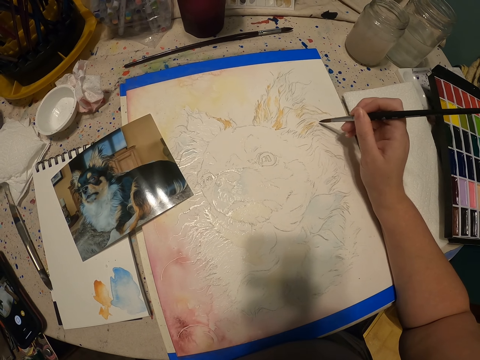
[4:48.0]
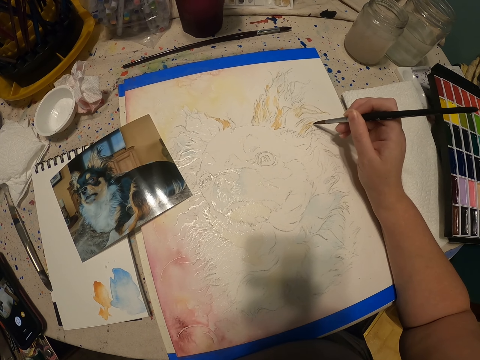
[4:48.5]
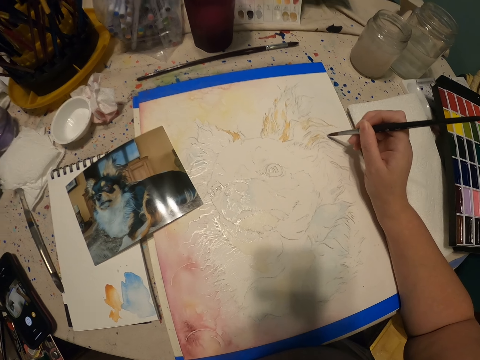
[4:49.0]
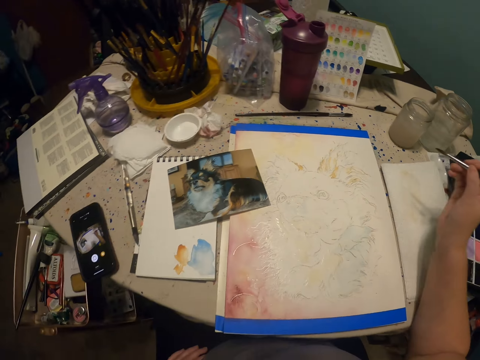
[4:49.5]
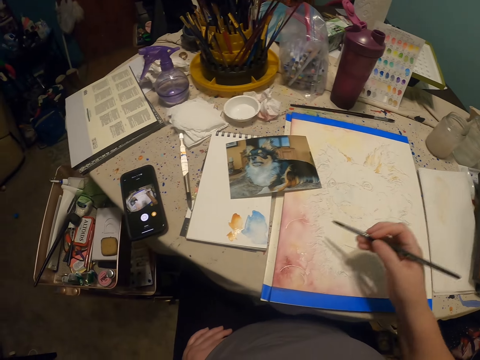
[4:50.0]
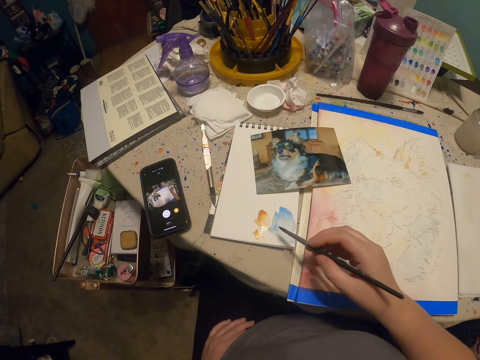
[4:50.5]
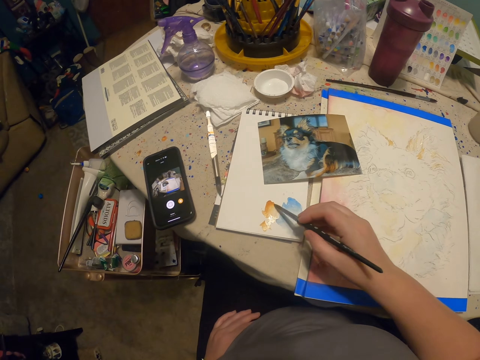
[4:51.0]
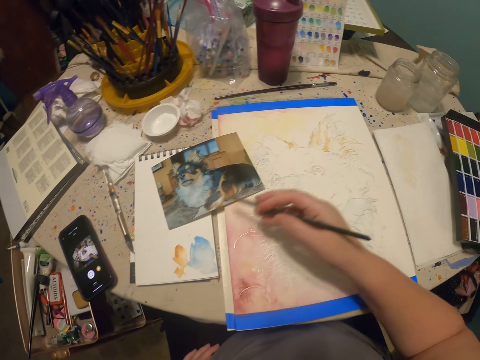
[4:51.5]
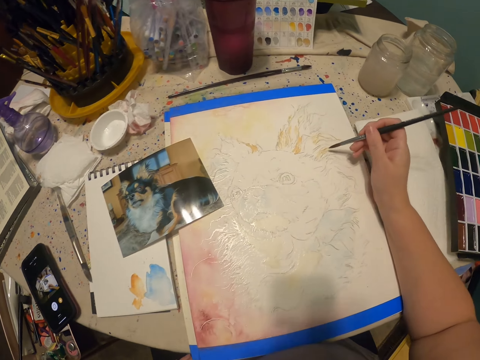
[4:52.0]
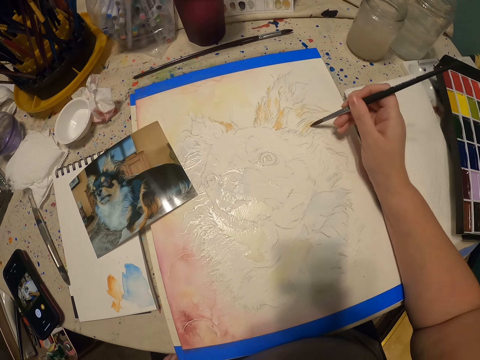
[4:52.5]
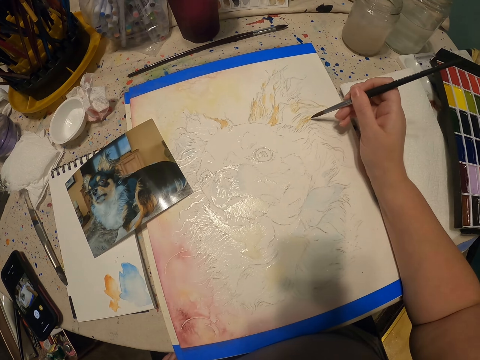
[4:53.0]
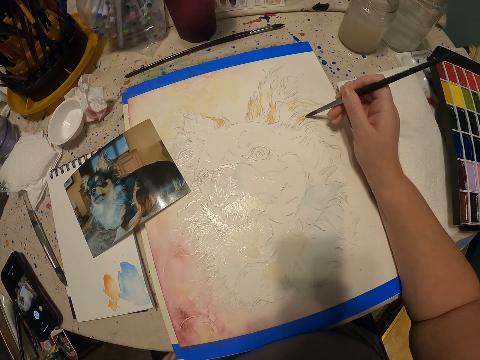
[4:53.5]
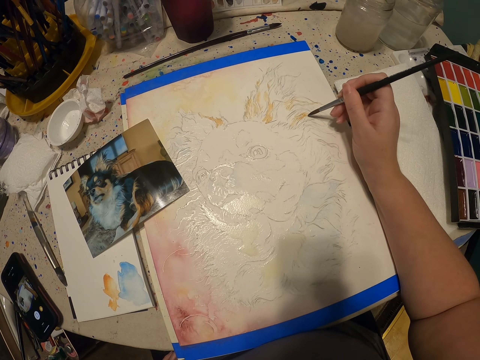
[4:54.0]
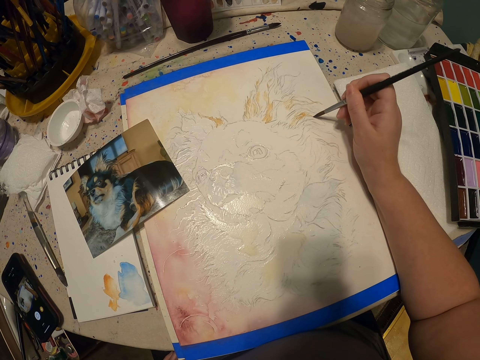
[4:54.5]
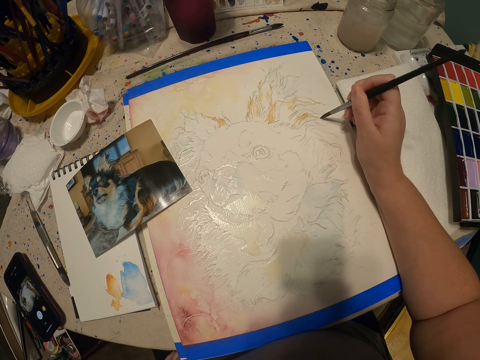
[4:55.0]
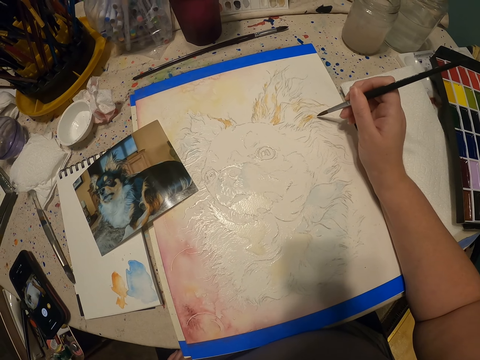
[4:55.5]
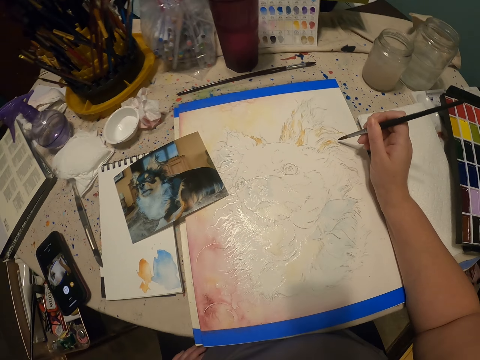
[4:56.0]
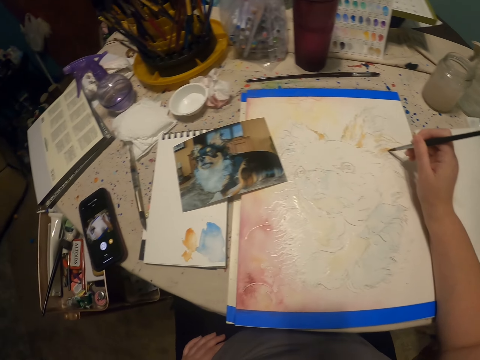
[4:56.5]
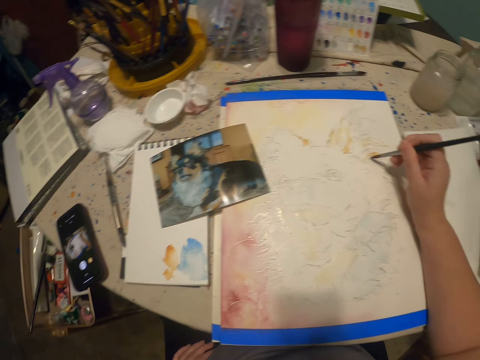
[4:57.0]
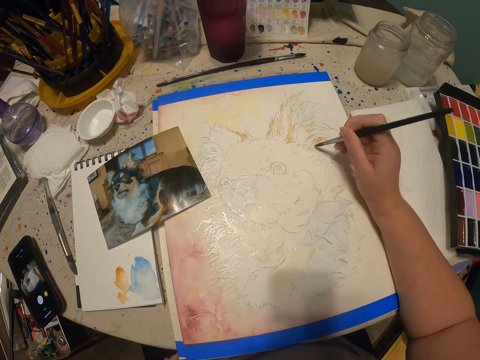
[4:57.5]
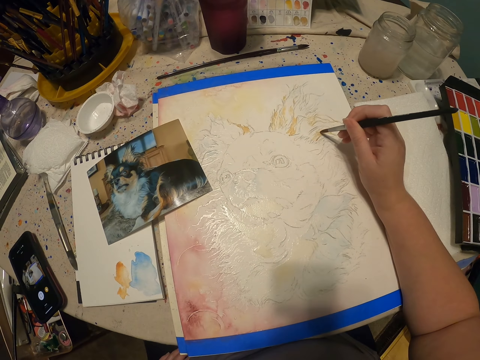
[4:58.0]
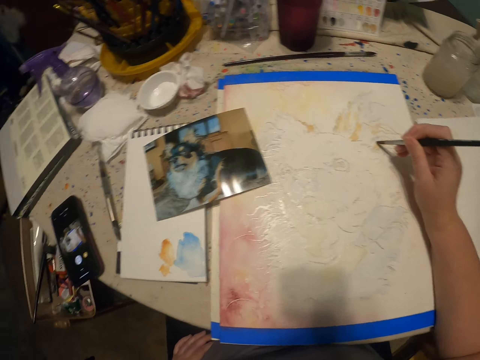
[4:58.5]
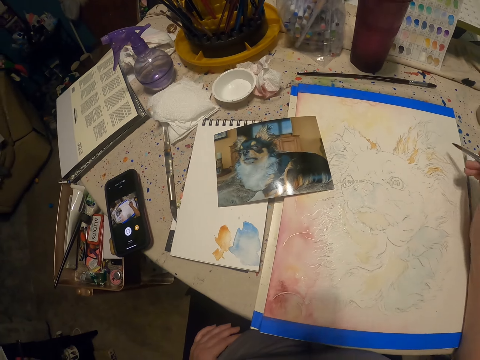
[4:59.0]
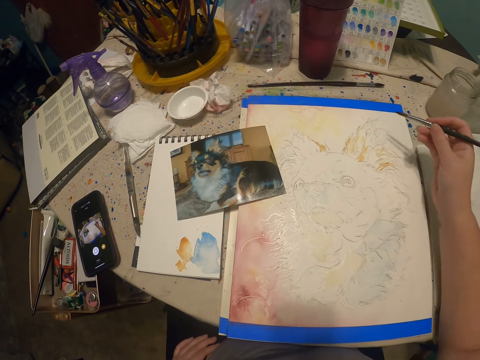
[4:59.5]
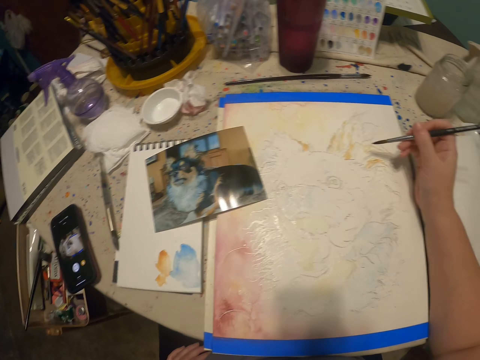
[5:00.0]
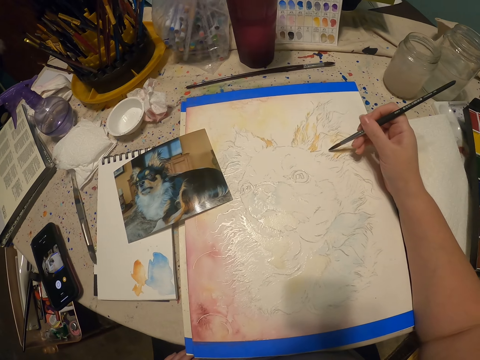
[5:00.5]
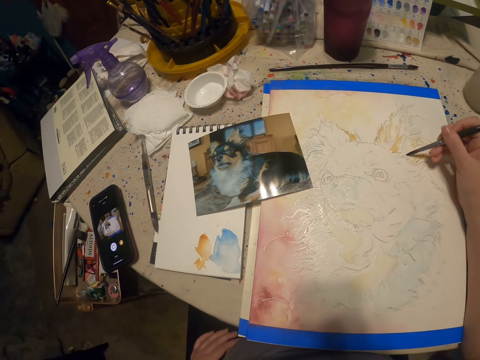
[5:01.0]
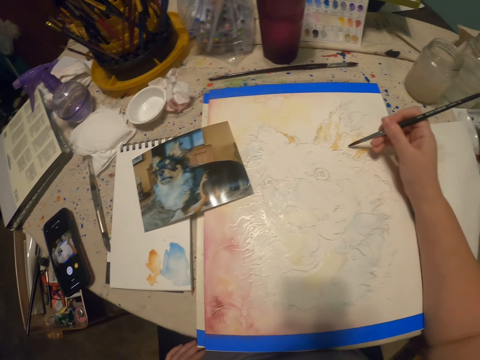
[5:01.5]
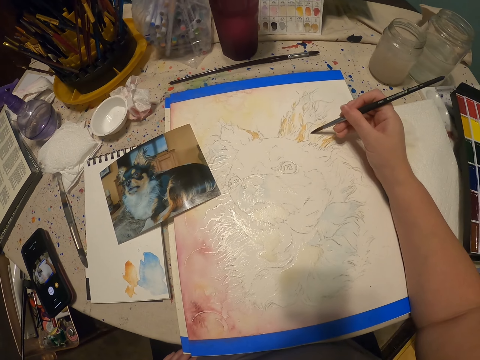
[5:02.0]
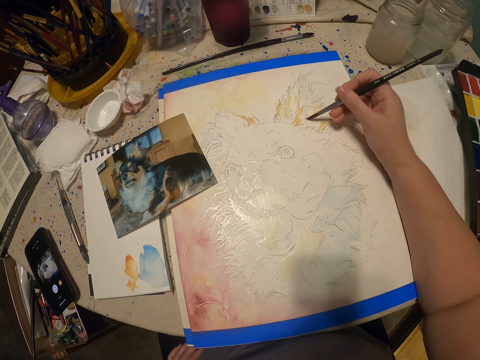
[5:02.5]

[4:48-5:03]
The camera wearer picks up the paints. They paint a drawing.

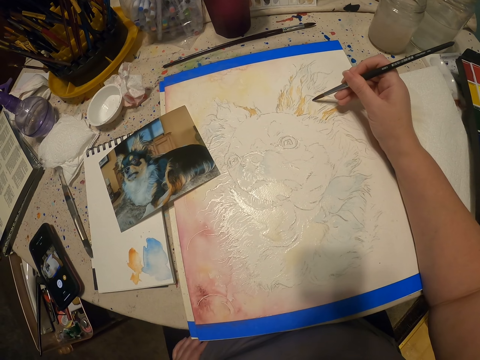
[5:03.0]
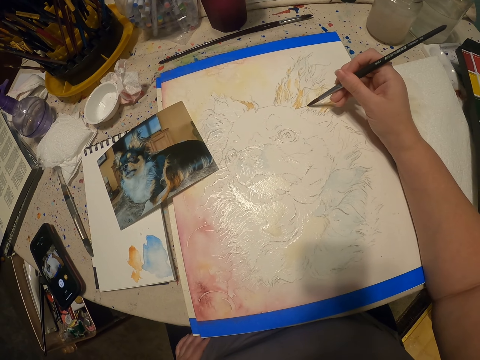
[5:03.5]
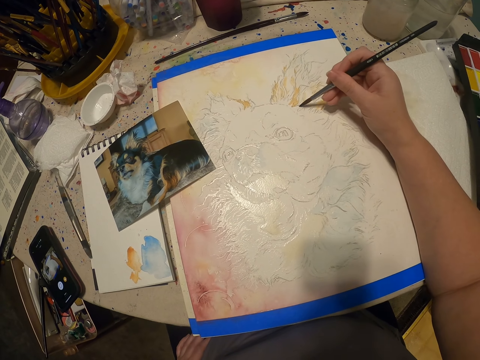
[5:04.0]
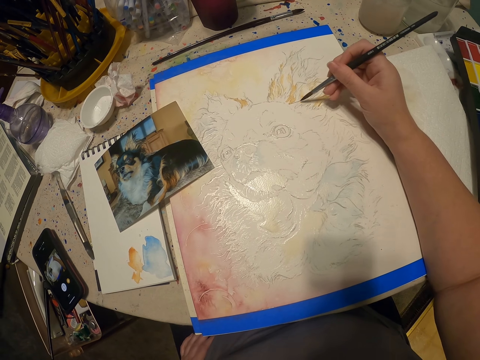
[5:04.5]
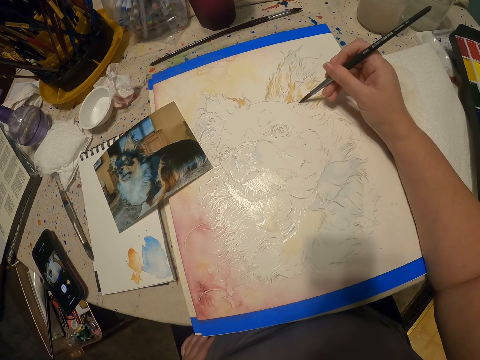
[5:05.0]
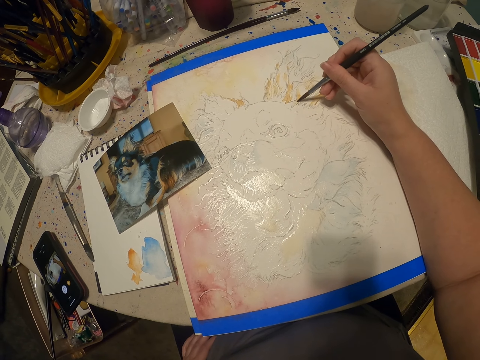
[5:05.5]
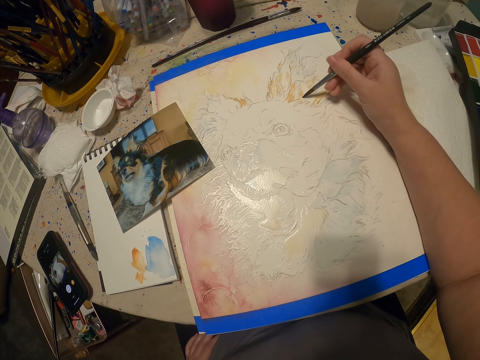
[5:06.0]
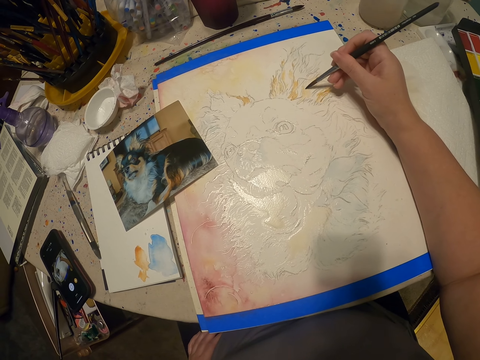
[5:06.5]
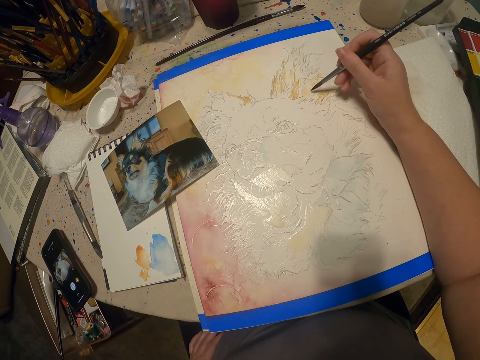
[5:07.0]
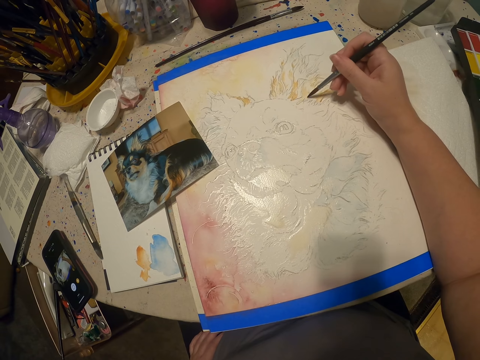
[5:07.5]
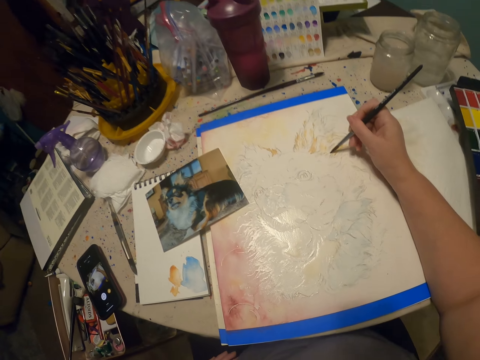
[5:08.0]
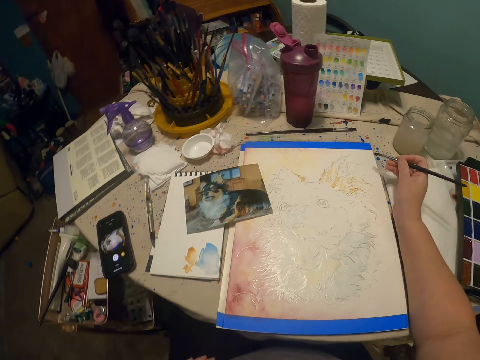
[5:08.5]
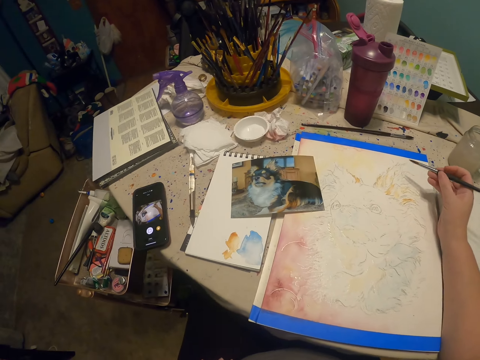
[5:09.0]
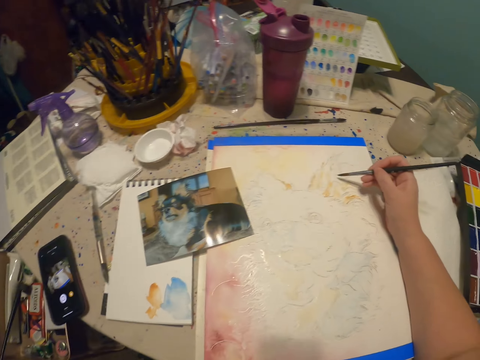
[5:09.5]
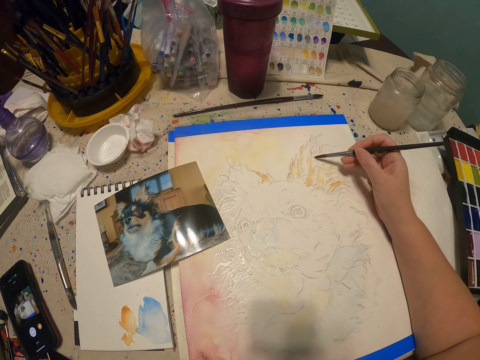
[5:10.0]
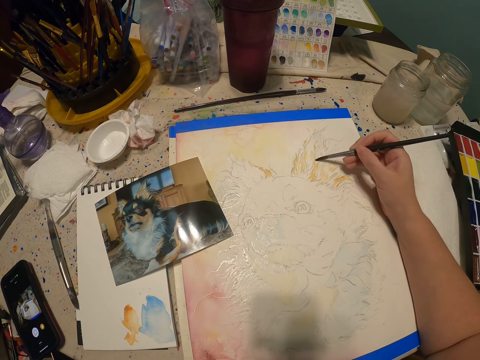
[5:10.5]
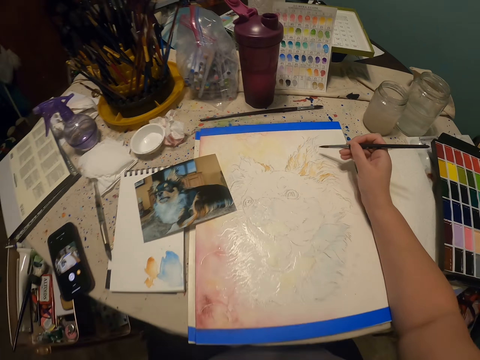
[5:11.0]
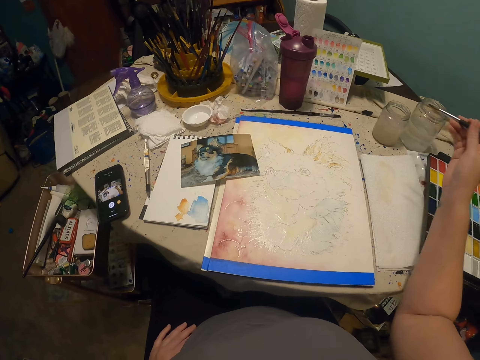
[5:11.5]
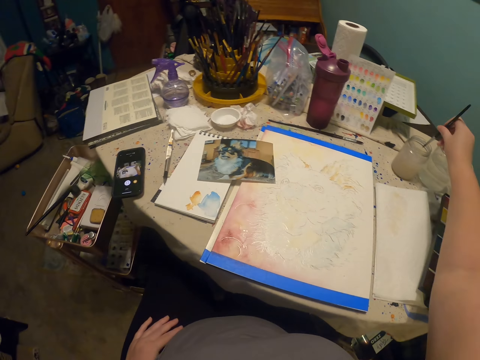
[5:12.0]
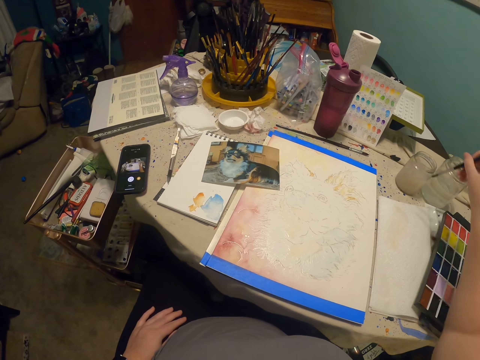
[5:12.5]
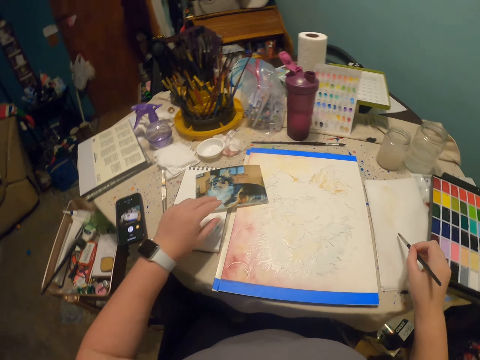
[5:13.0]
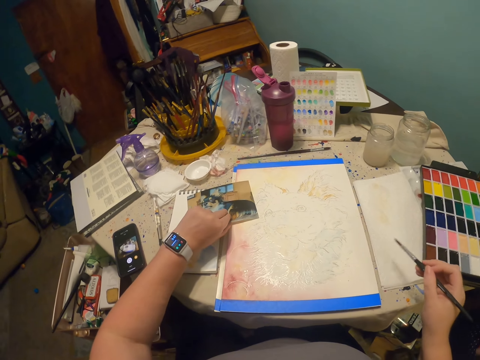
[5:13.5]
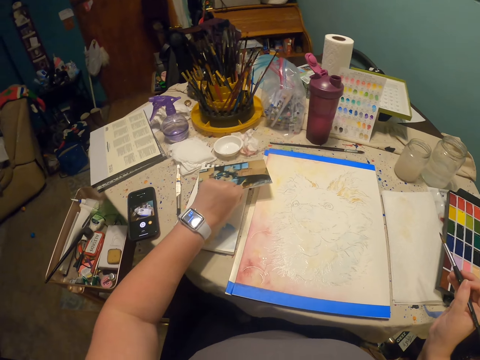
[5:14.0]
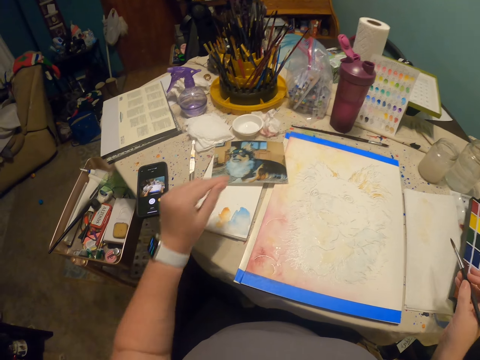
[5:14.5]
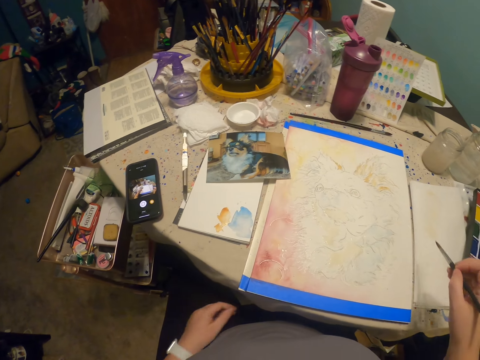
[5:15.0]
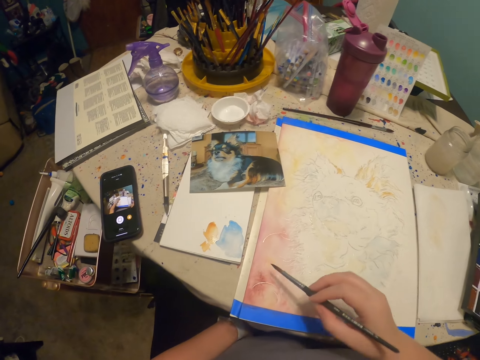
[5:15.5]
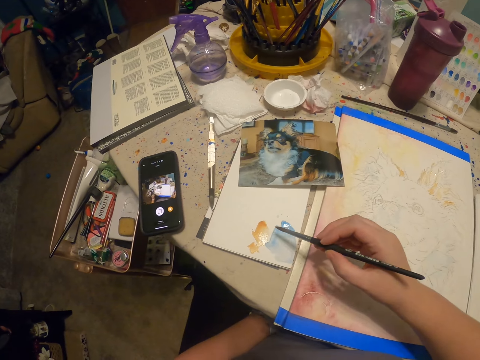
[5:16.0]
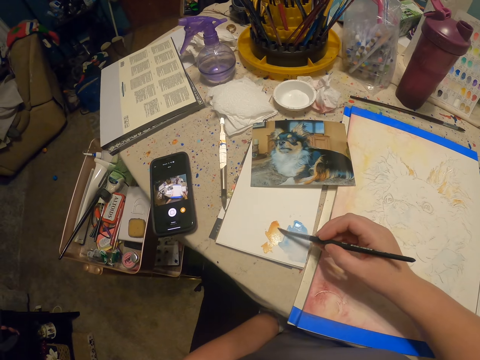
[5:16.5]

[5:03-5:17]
The camera wearer dips the brush into something. They take ink from the container with the drawing pen. They look at the drawing. They hold a picture. They pick up the picture on the table and drop the picture on the table.
